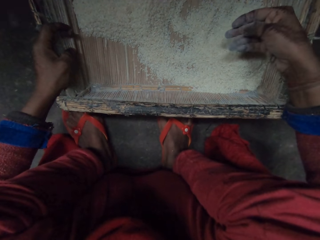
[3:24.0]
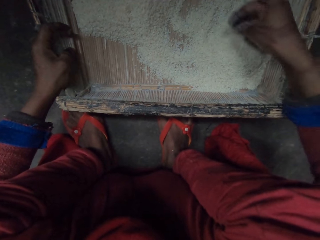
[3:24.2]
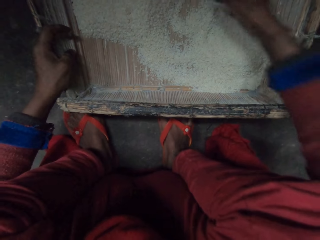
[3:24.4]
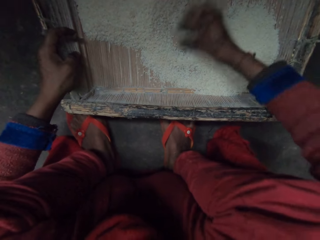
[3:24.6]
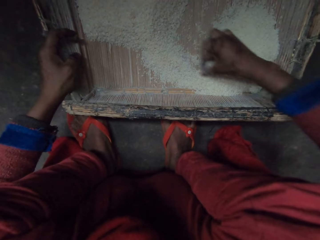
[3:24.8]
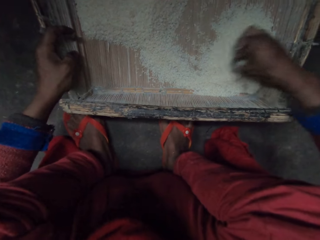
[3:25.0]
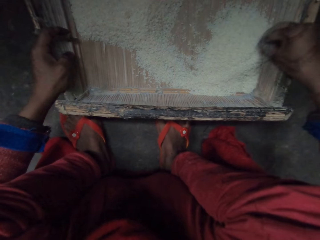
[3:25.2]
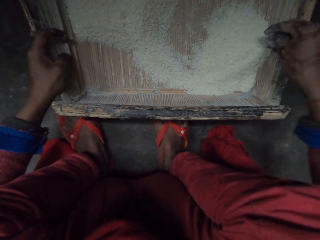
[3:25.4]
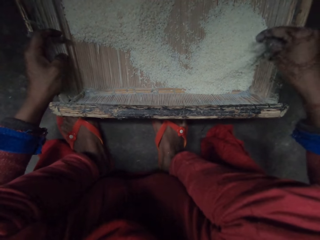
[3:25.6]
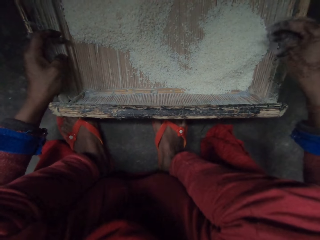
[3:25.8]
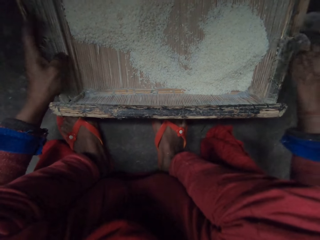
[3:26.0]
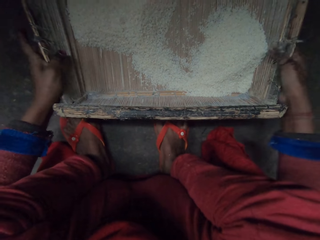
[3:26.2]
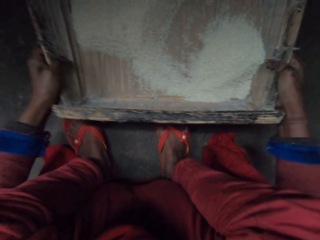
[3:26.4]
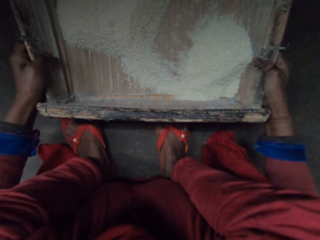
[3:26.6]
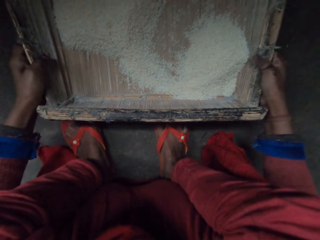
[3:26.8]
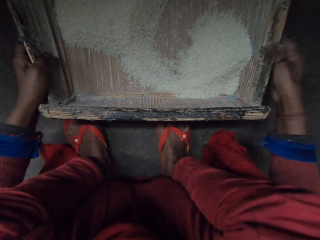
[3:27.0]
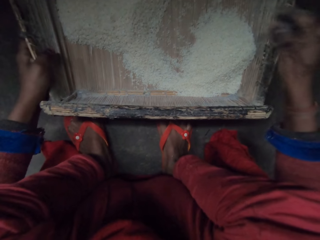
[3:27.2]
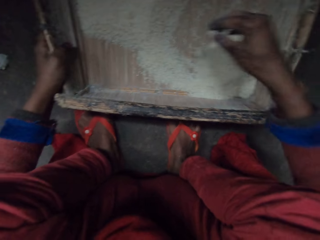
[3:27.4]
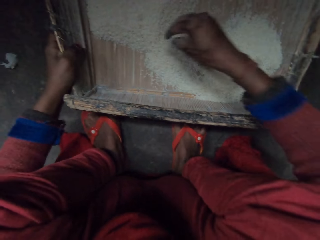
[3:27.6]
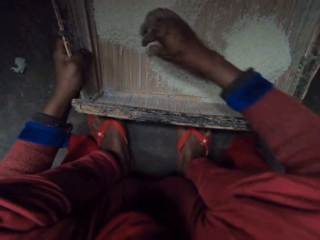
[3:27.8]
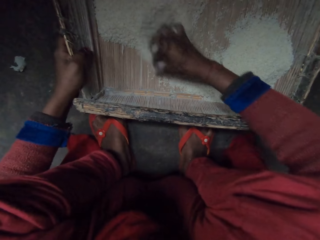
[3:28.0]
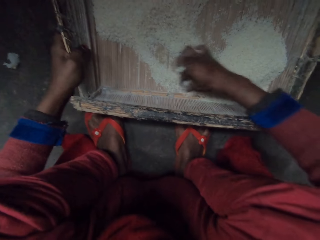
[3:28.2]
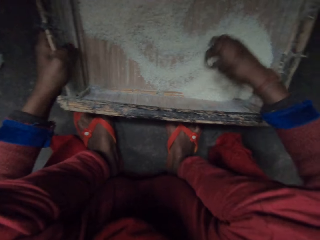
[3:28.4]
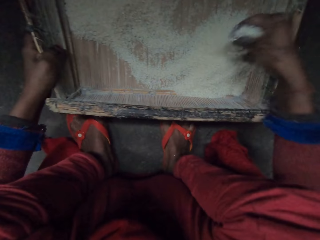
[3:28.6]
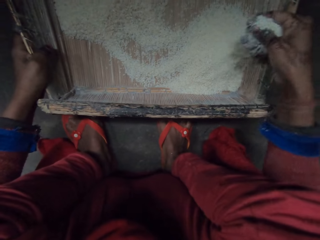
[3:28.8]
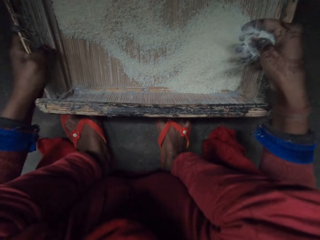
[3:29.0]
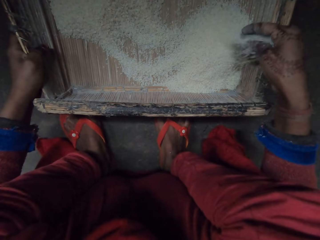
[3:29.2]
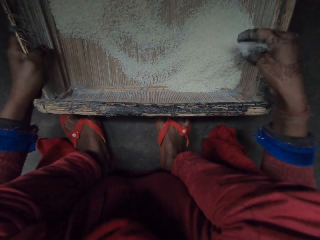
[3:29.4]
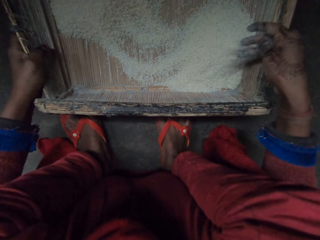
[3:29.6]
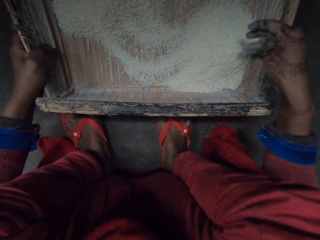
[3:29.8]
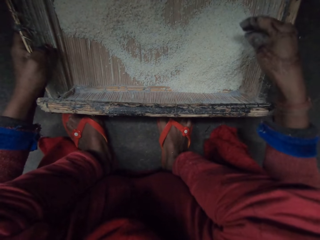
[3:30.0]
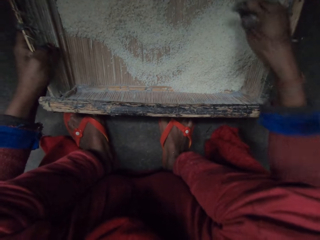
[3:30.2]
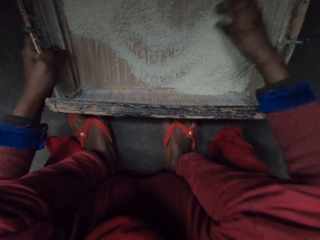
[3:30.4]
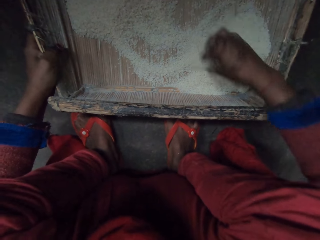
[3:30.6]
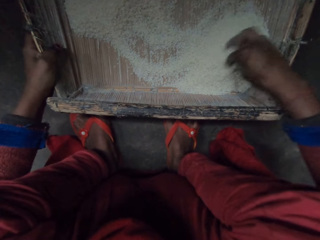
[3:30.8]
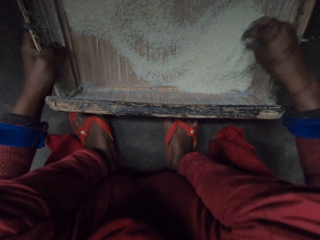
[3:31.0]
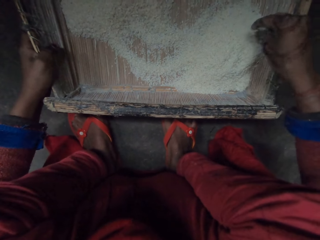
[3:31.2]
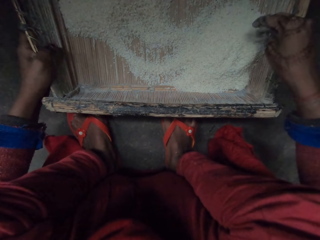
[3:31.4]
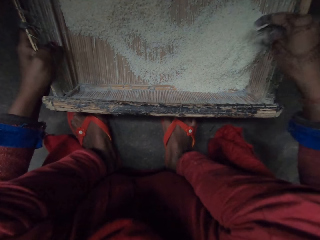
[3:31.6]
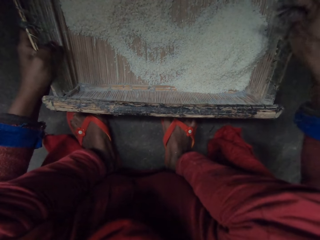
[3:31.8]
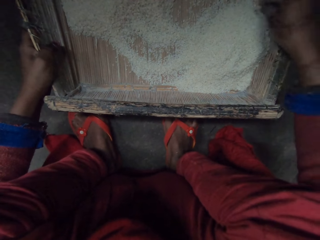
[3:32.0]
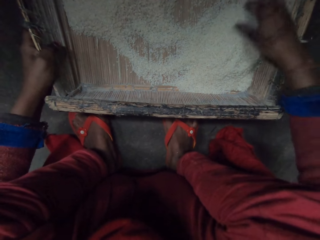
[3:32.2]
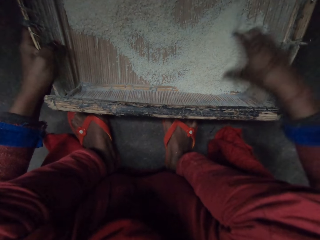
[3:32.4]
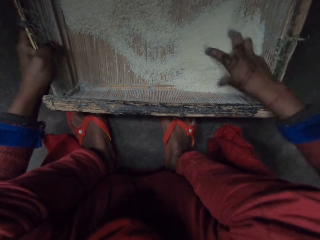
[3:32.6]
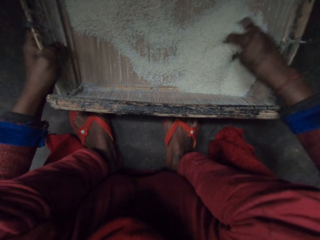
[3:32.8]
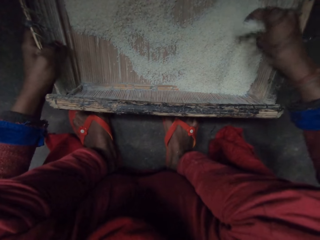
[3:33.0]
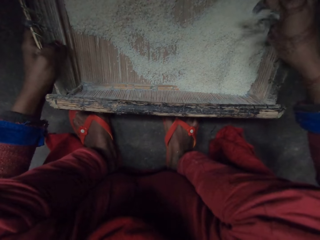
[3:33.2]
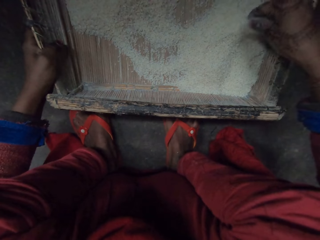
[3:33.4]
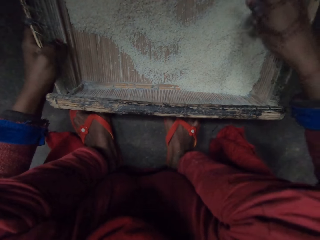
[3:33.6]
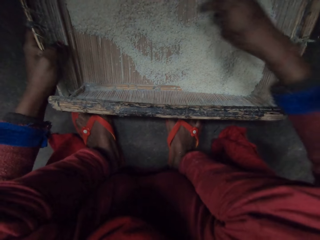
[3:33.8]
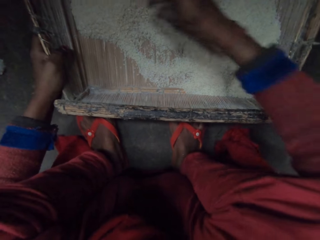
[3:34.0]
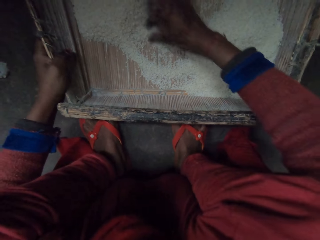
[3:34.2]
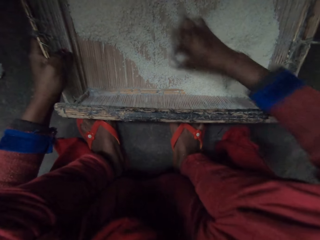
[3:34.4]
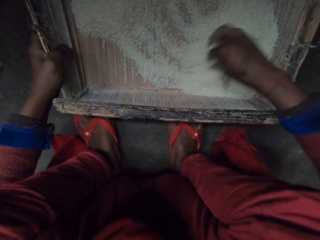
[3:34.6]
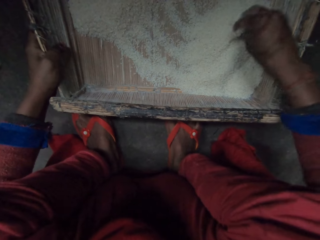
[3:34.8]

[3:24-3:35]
The camera wearer spreads rice on a tray. They scoop rice. They adjust the tray. They hold the tray. They spread rice in the tray. They pick the grains. They scoop rice. They drop rice grains in the tray. They scoop rice. They drop rice grains in the tray. They scoop rice. They drop rice grains in the tray.

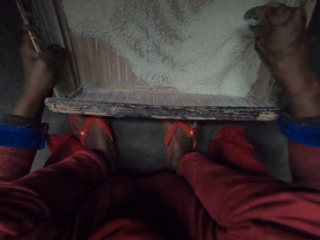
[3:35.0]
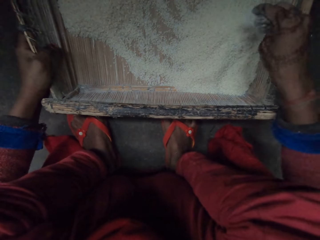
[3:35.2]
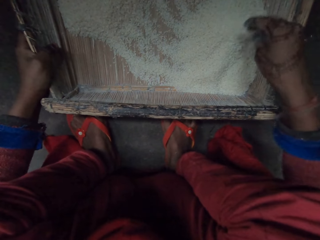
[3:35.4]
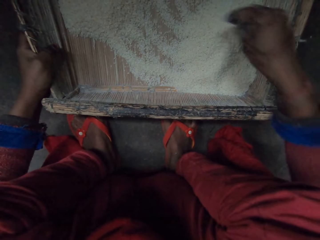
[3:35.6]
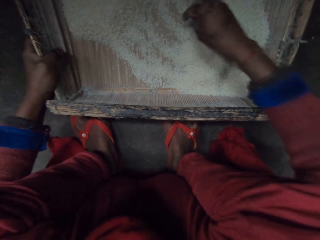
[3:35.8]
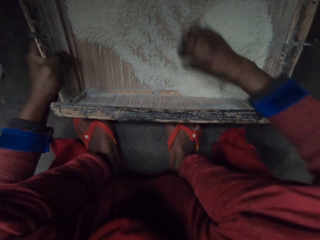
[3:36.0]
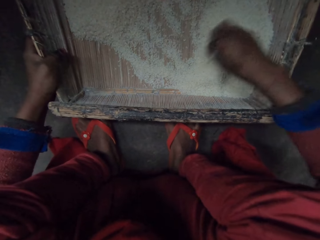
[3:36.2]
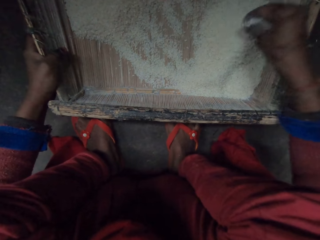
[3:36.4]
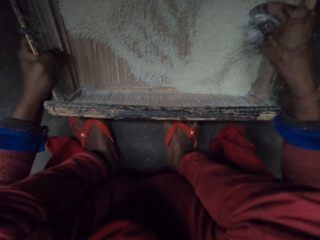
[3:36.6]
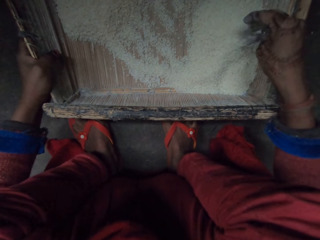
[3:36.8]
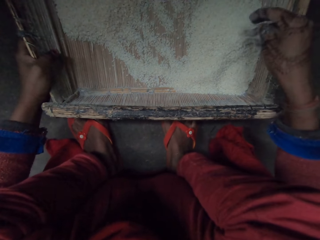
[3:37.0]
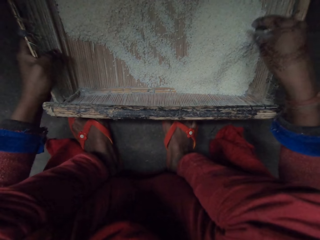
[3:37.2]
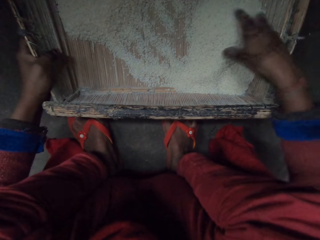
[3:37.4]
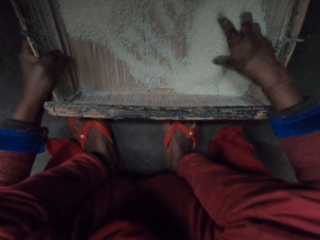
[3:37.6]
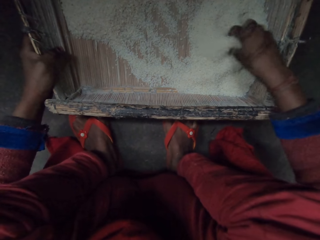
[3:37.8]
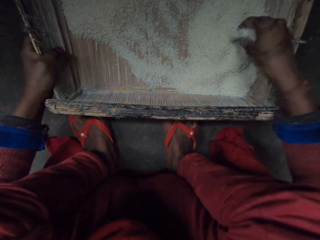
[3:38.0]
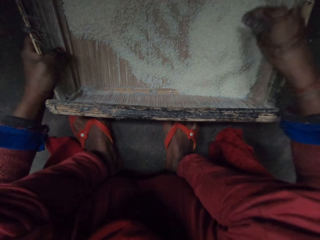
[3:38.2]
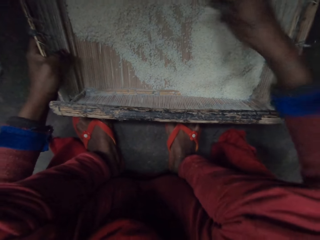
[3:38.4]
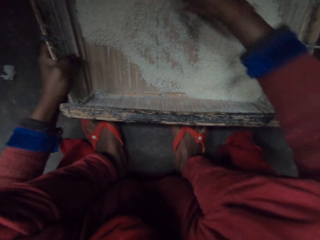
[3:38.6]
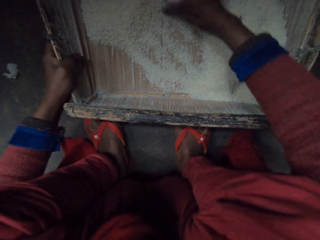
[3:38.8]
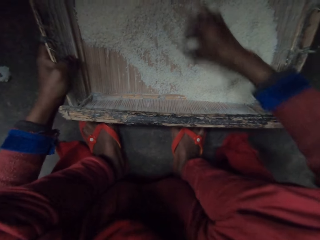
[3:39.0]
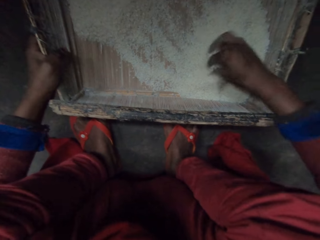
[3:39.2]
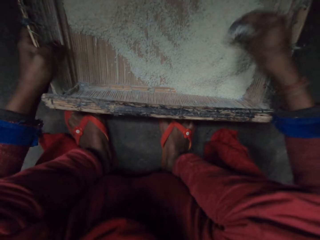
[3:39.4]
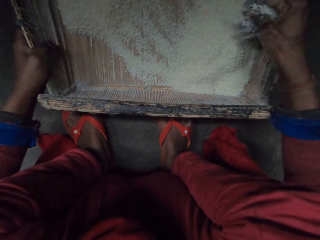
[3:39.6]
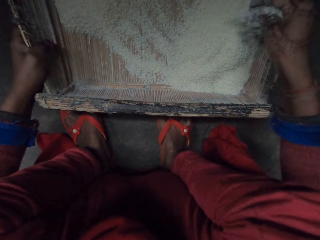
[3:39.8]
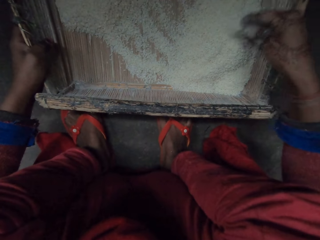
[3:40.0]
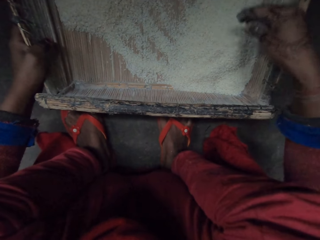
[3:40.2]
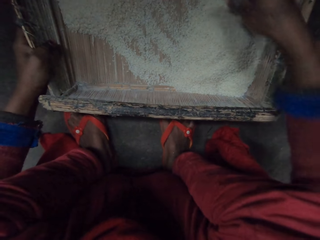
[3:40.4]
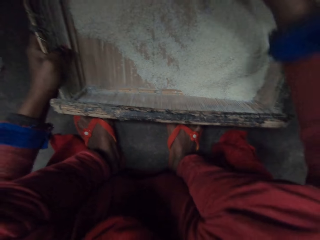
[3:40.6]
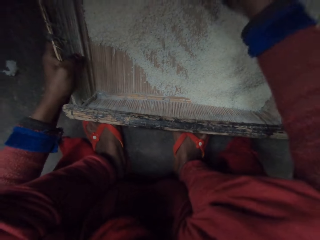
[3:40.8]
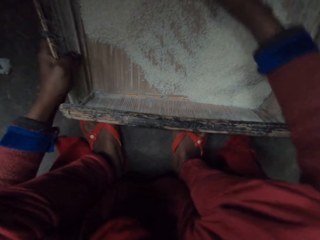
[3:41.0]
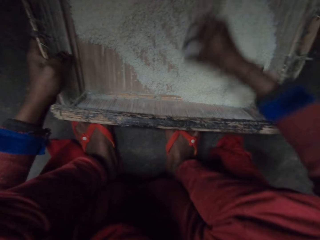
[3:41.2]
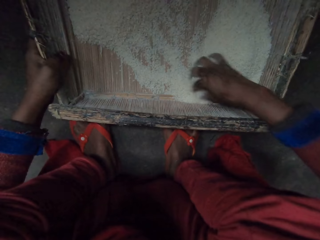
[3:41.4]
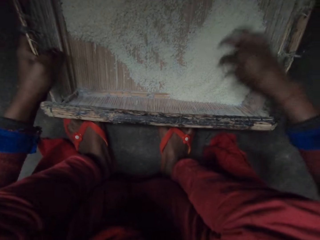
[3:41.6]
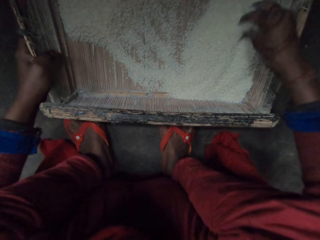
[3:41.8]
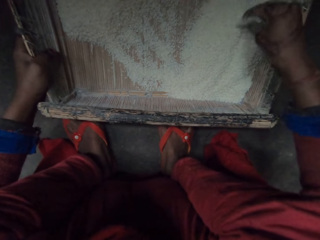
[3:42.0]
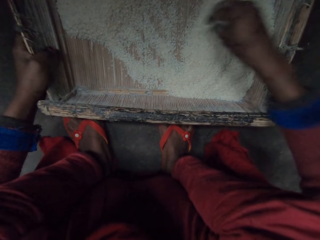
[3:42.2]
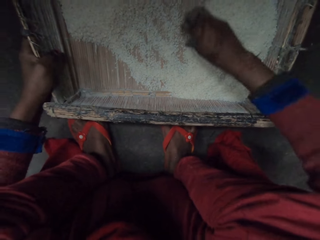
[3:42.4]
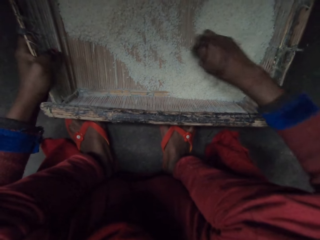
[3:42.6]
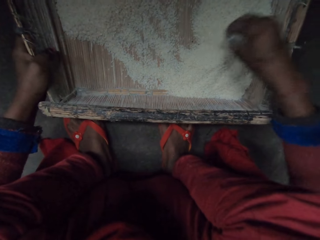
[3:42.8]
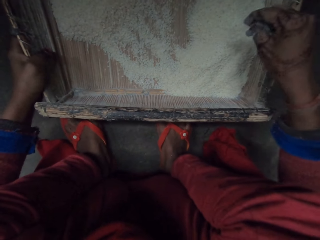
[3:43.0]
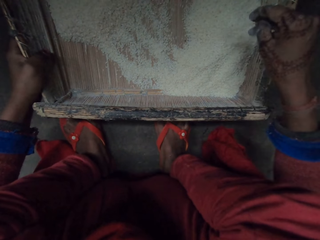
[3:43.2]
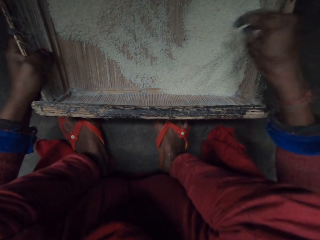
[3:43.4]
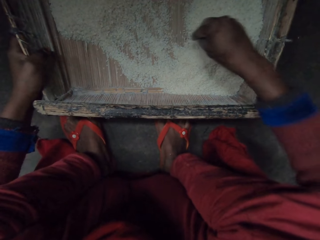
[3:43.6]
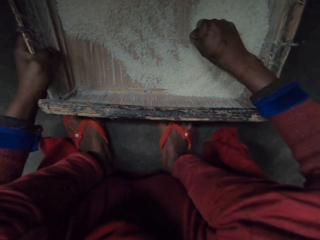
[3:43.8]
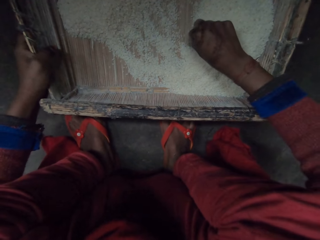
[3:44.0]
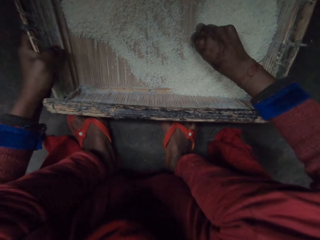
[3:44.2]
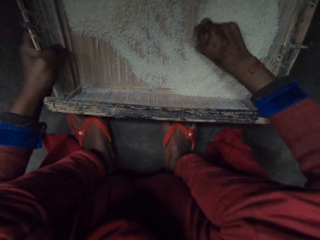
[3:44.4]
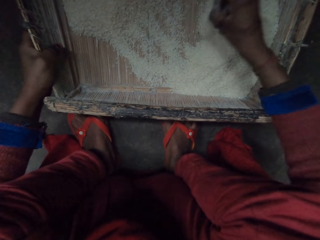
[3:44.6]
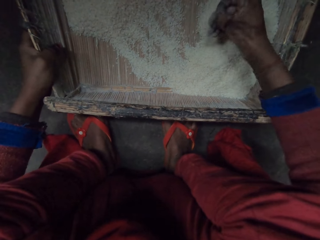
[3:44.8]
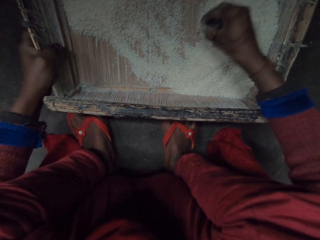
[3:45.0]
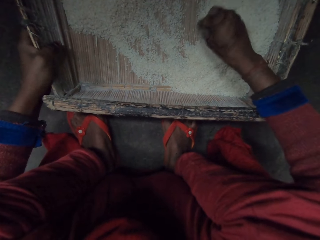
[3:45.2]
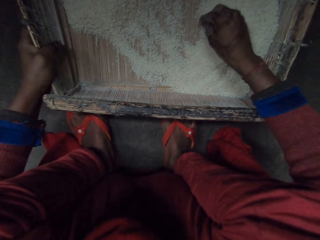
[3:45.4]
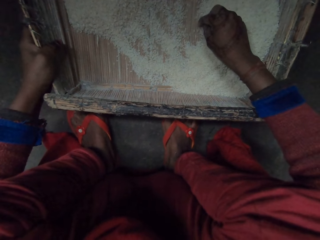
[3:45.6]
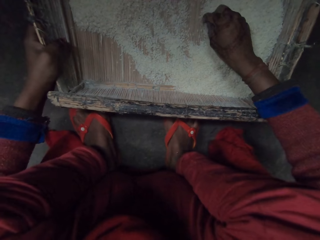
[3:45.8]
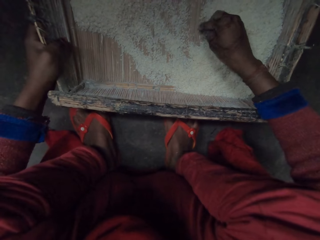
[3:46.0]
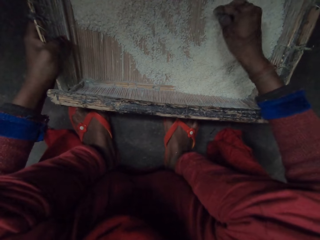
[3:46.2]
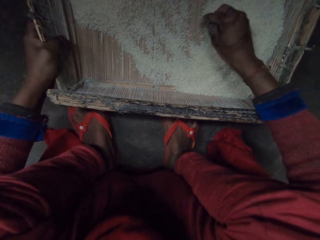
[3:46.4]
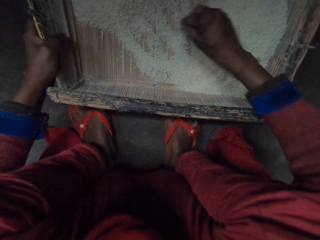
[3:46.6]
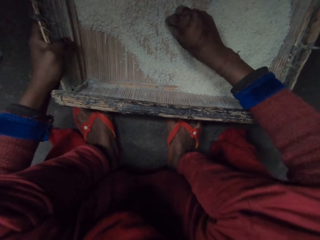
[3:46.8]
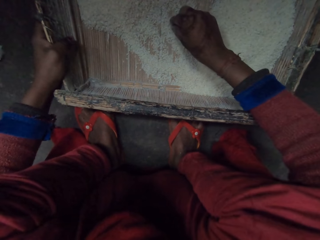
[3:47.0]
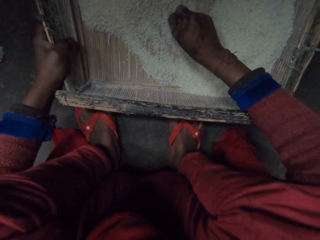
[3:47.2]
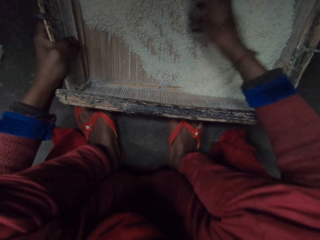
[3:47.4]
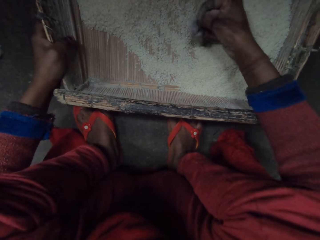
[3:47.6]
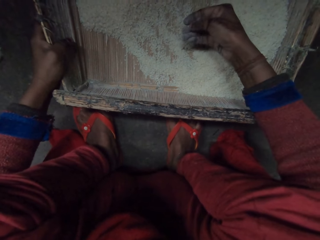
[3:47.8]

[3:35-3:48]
The camera wearer spreads rice in a tray. They drop rice grains in the tray. They scoop rice. They drop rice grains in the tray. They scoop rice. They drop rice grains in the tray. They spread rice in the tray. They scoop rice. They spread rice in the tray. They scoop rice and drop rice grains in the tray. They pick something.
